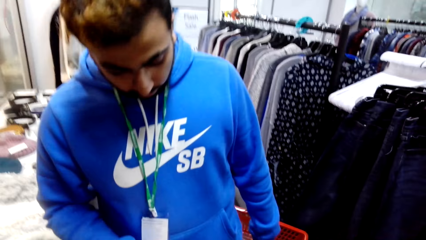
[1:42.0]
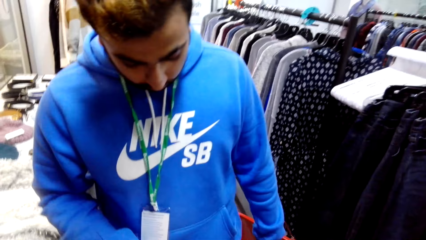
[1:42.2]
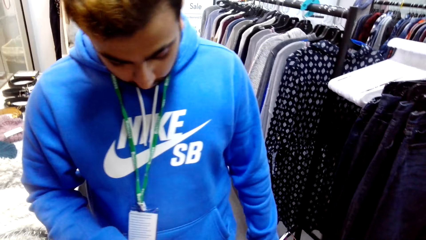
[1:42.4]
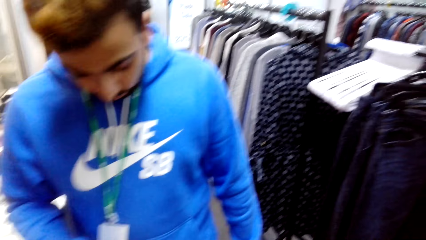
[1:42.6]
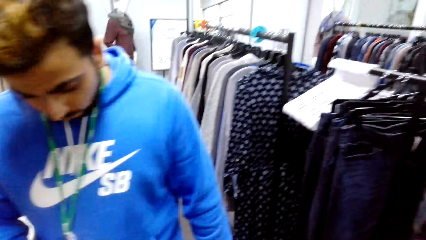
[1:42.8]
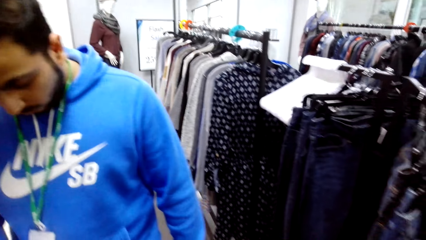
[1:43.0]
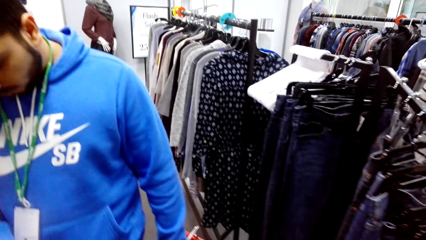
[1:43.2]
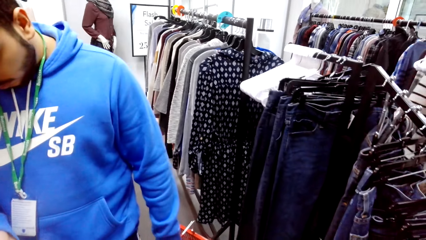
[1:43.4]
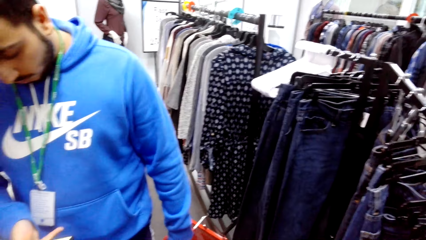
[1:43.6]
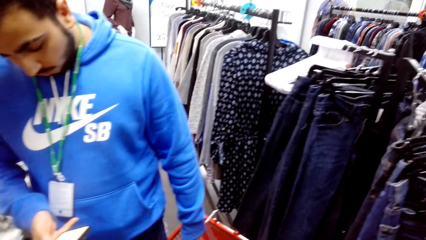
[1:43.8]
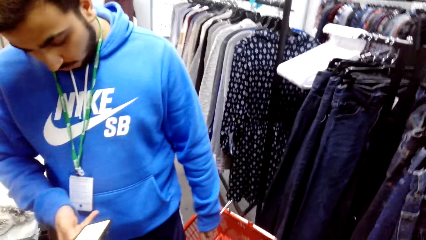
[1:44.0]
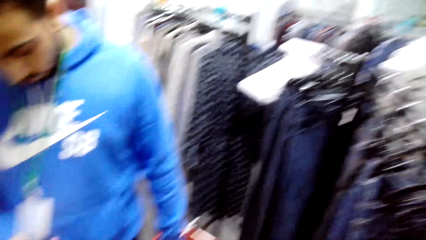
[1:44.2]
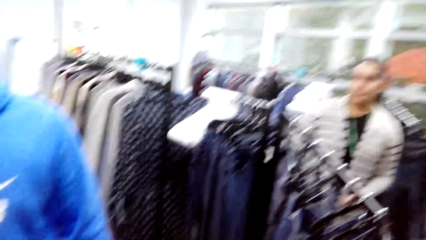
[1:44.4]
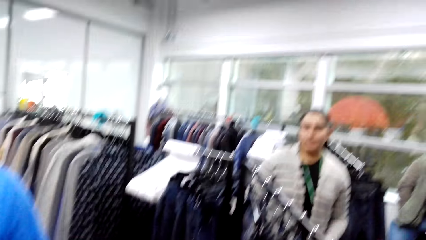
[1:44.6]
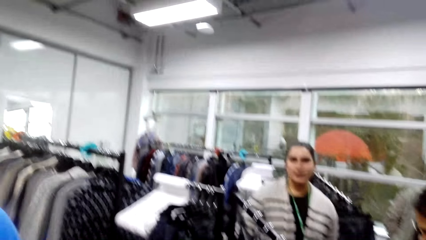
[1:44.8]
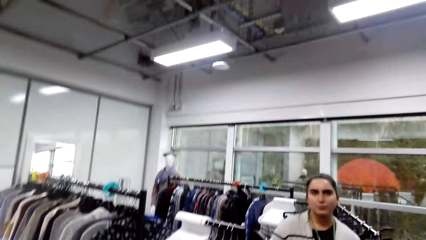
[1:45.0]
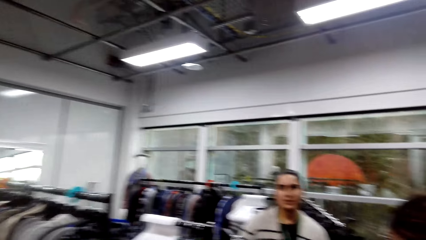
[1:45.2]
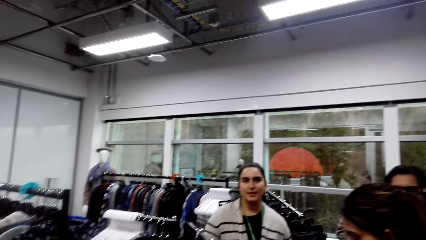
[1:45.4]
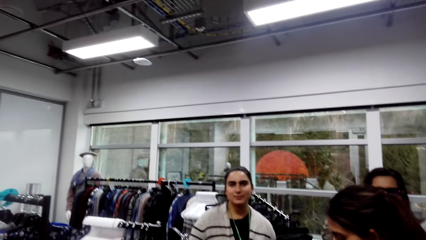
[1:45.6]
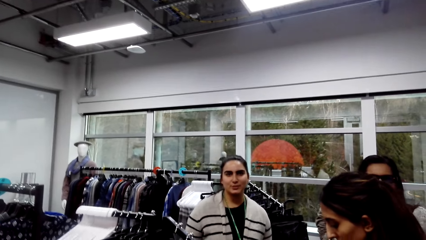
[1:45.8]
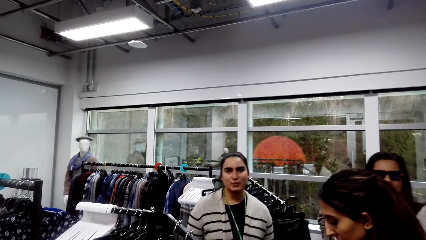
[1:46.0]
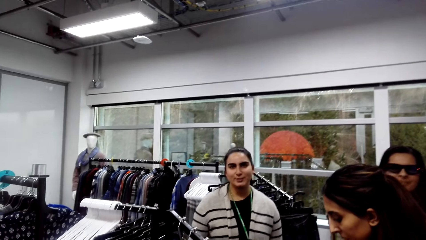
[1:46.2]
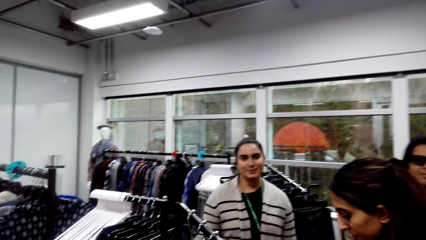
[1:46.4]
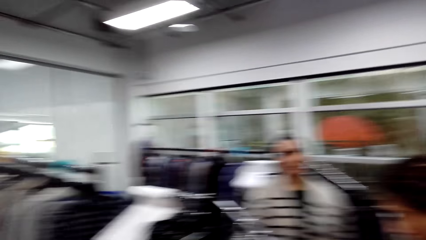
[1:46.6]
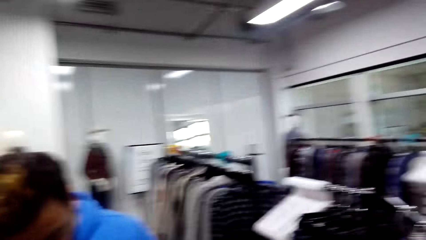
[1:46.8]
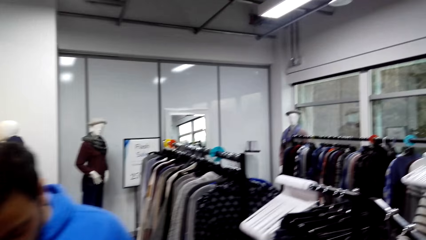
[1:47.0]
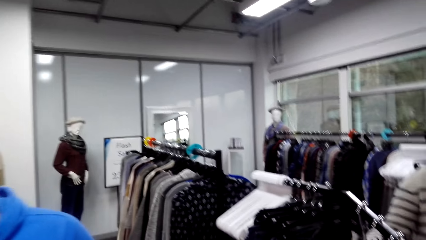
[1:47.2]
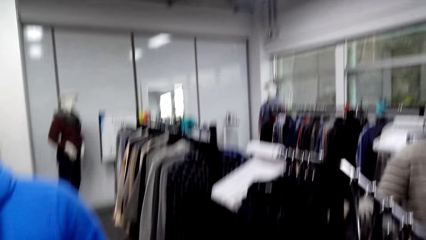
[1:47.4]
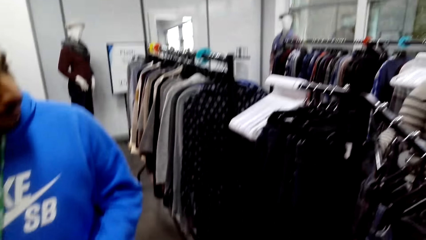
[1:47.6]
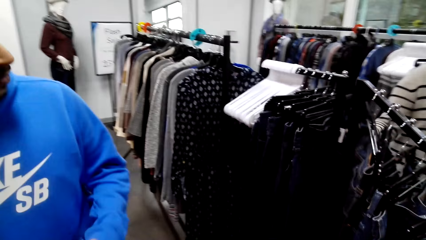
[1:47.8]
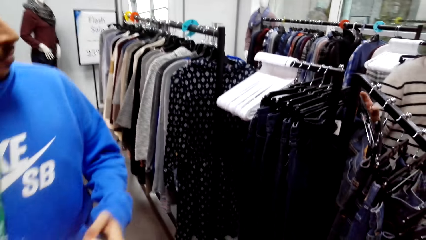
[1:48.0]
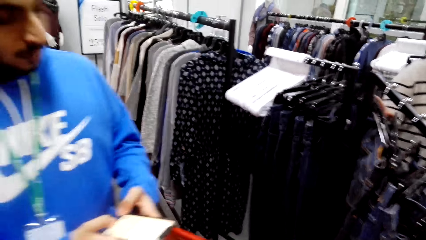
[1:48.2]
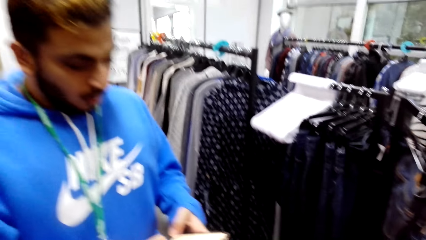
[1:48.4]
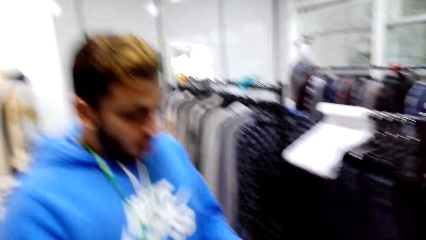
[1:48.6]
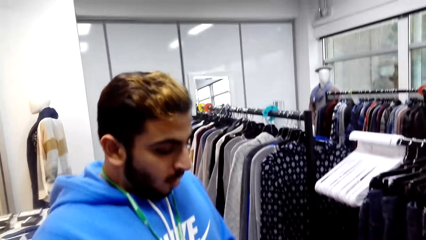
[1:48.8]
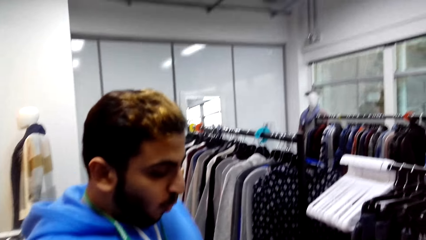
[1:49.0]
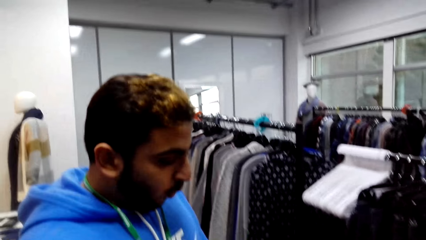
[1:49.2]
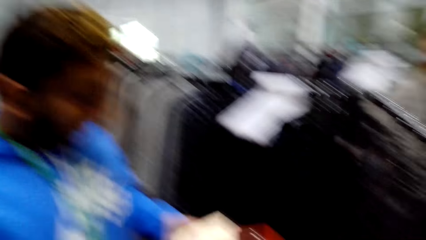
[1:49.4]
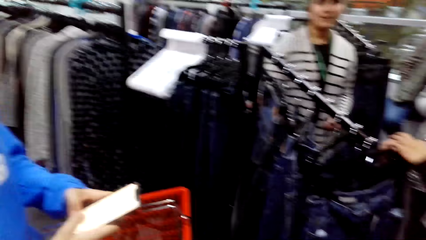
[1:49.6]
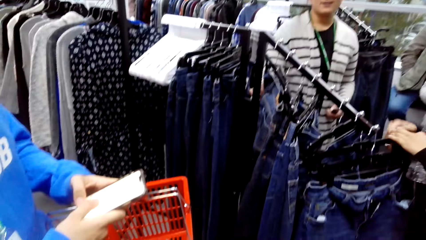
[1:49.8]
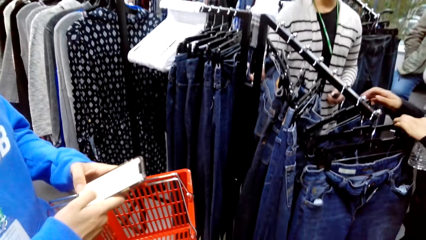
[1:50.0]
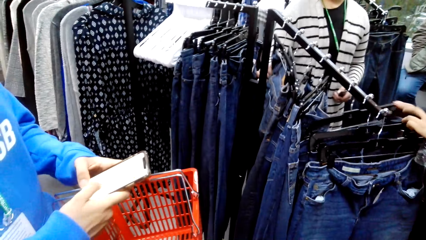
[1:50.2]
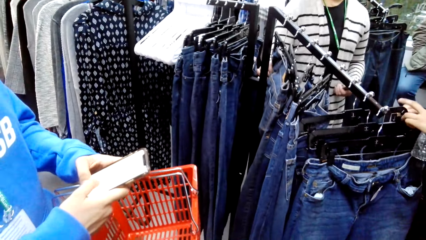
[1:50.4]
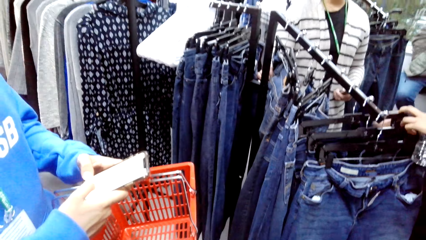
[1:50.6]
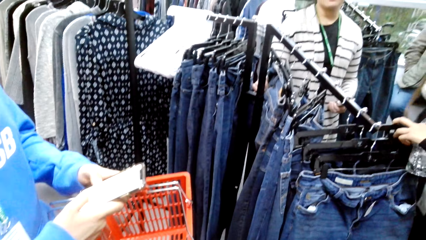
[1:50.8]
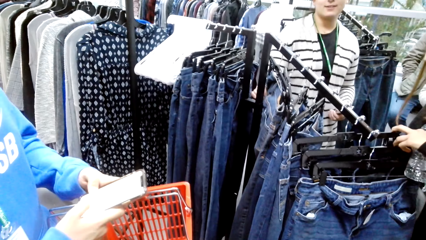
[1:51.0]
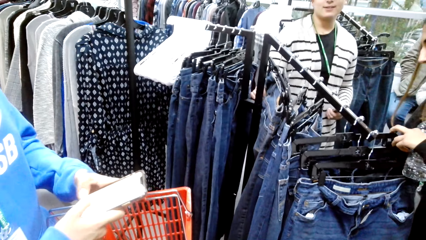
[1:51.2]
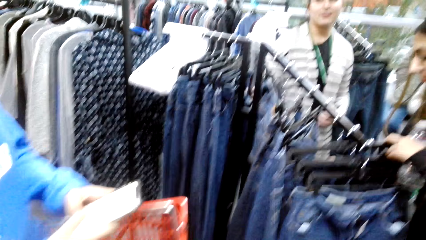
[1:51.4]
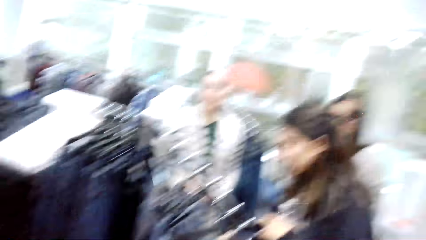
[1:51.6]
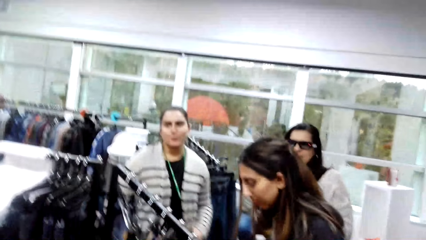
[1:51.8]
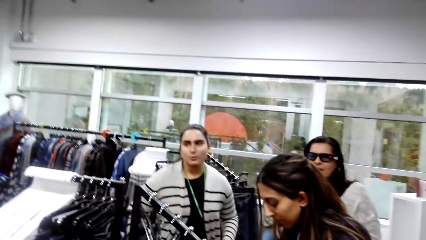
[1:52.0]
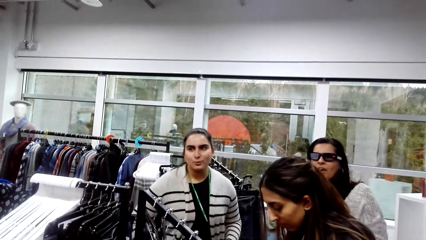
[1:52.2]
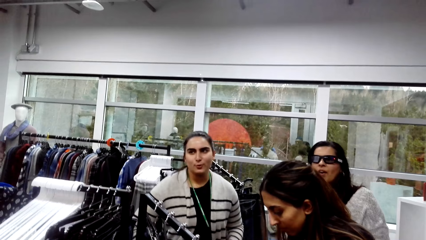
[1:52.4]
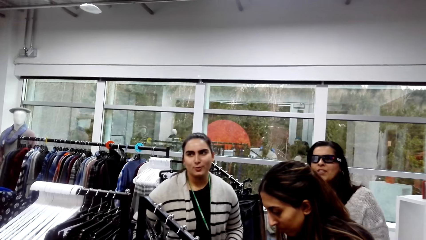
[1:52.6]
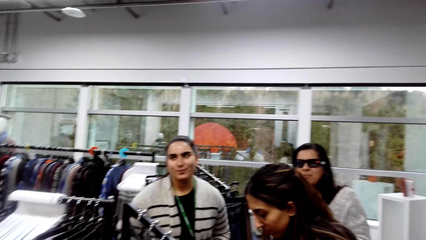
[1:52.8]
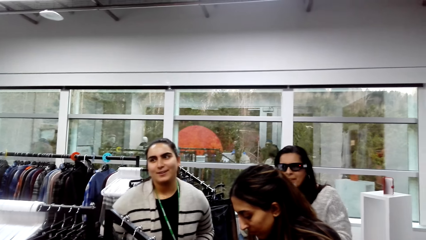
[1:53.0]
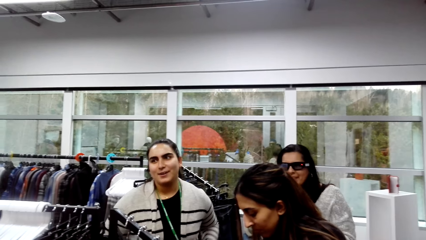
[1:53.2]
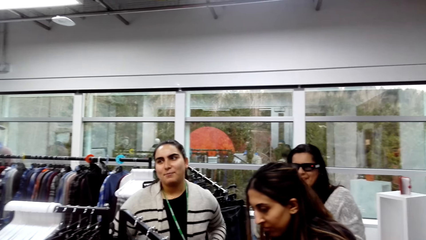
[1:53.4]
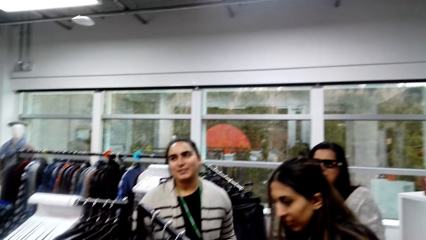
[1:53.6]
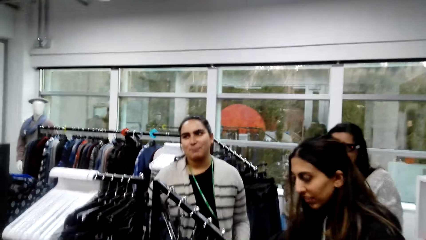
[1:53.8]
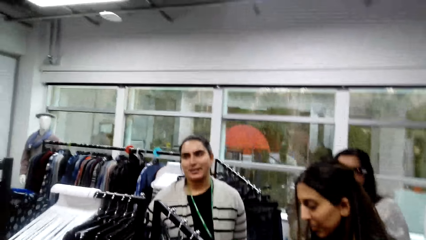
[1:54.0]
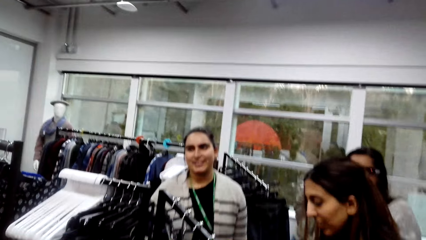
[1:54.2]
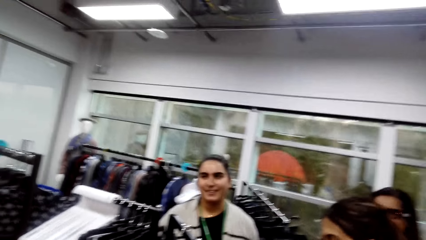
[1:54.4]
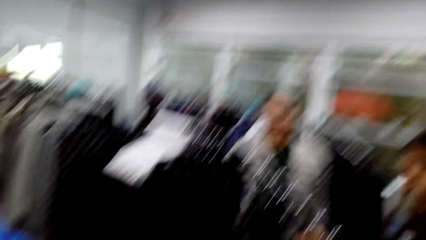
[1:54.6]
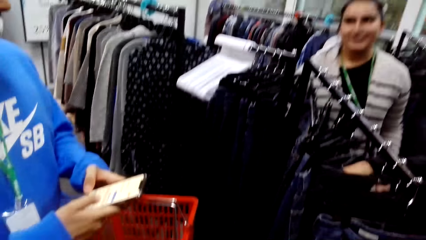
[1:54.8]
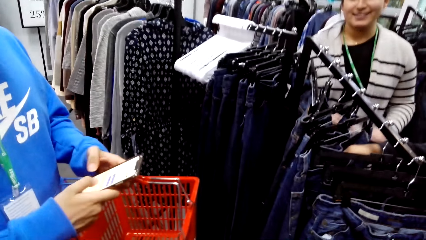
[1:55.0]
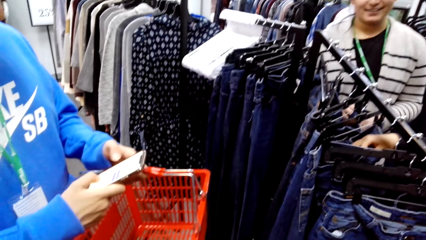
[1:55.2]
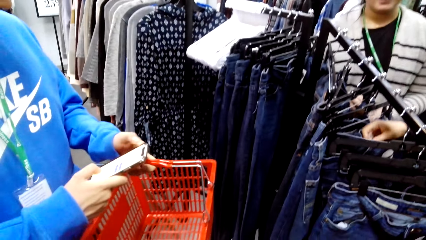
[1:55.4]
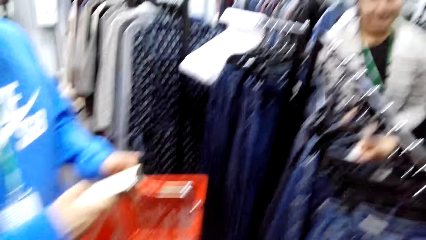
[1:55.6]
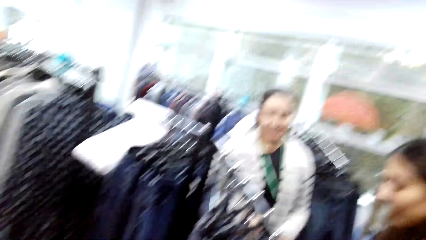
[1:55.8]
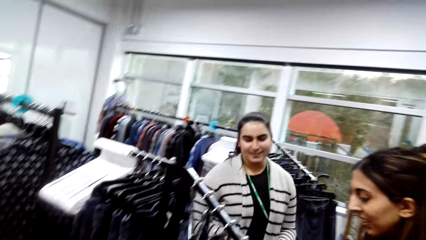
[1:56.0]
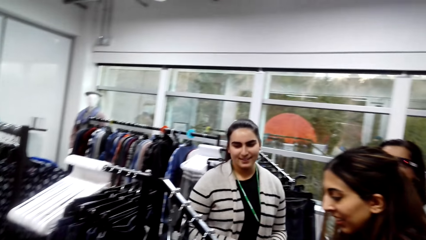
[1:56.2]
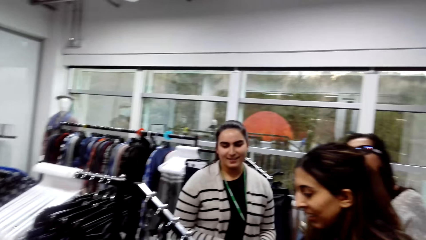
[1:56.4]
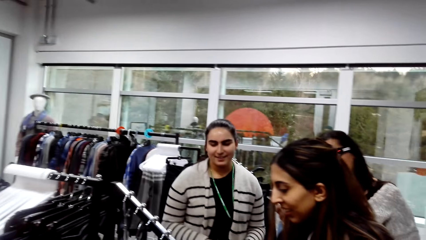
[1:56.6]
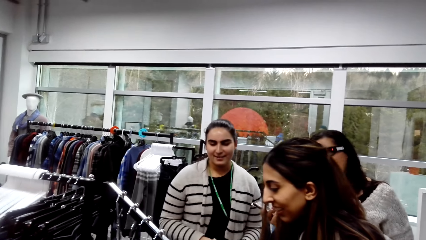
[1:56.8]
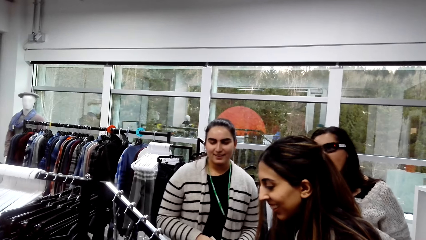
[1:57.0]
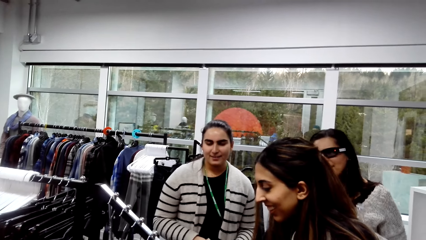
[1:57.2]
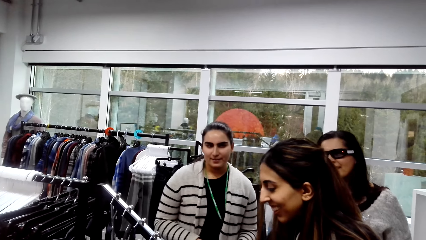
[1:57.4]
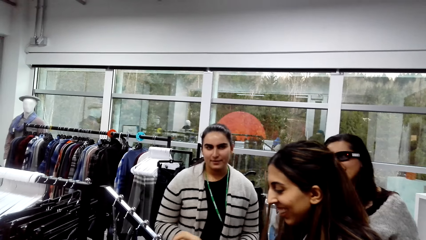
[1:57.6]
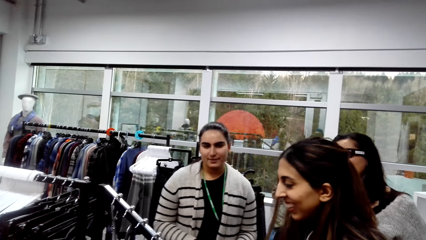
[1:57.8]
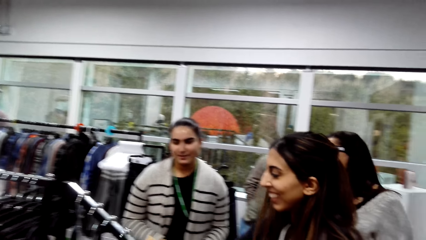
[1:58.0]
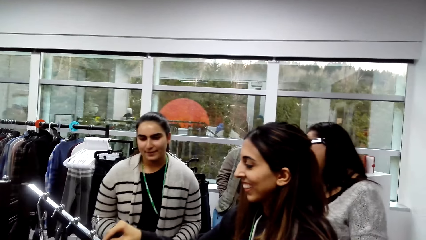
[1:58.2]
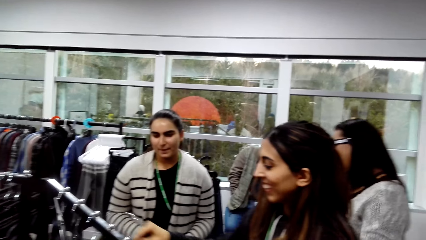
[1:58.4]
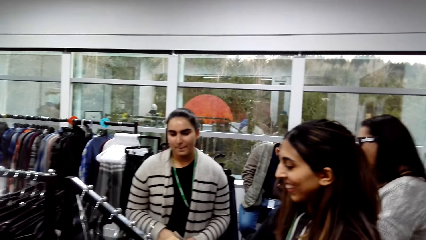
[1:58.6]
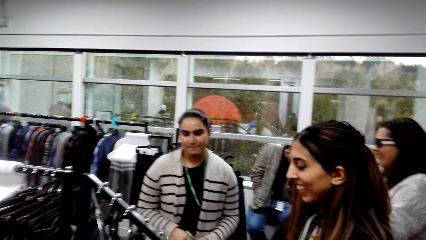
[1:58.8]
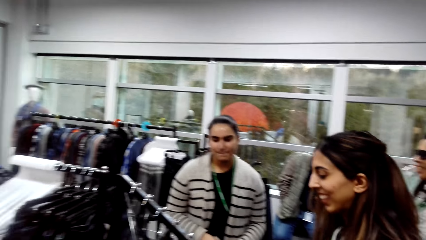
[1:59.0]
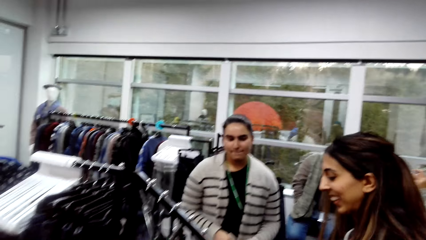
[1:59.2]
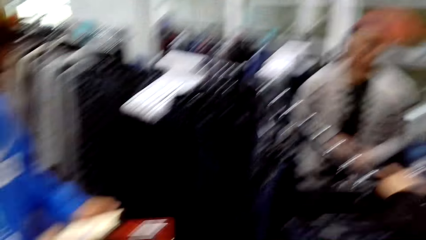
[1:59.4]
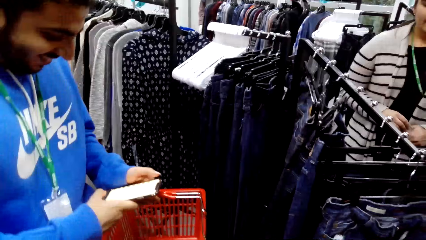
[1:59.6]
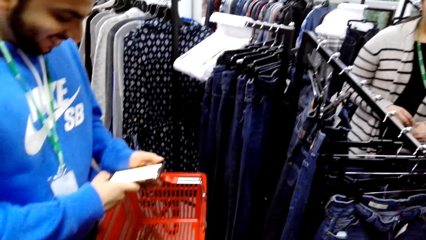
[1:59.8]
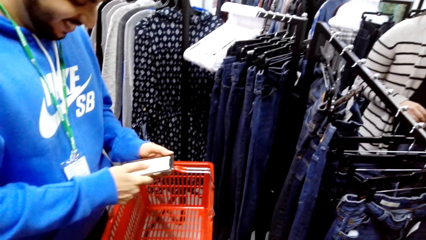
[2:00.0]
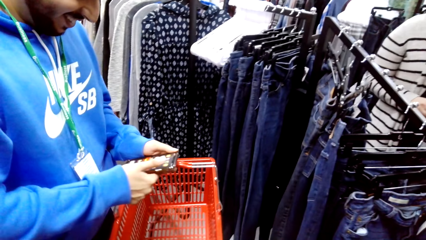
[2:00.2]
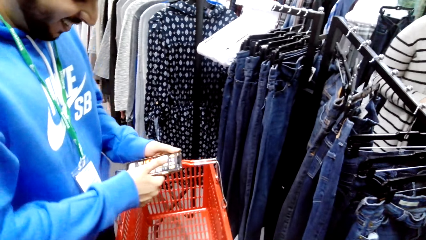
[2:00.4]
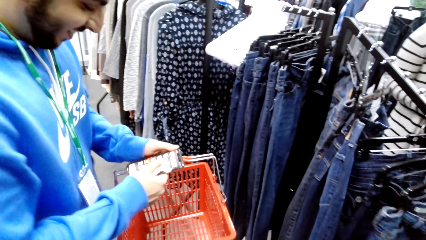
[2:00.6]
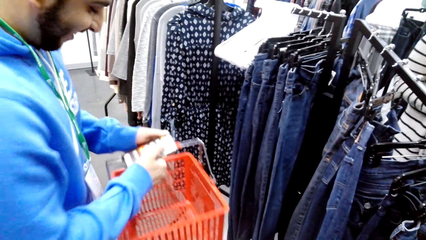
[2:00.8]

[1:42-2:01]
A man stares at the phone. The camera wearer converses with a lady, another lady and a third lady.
